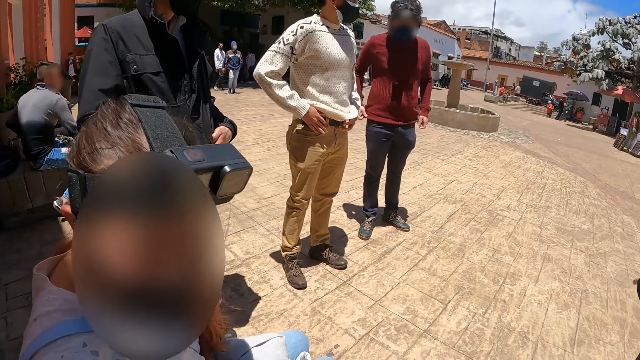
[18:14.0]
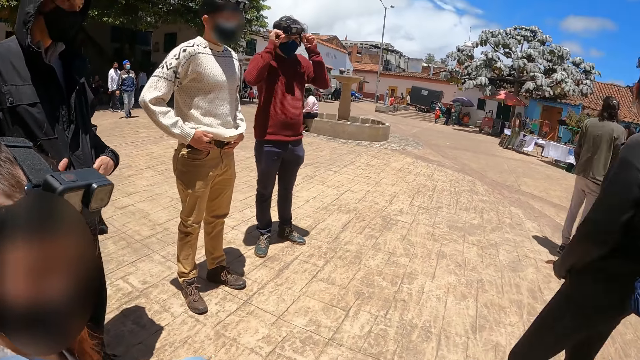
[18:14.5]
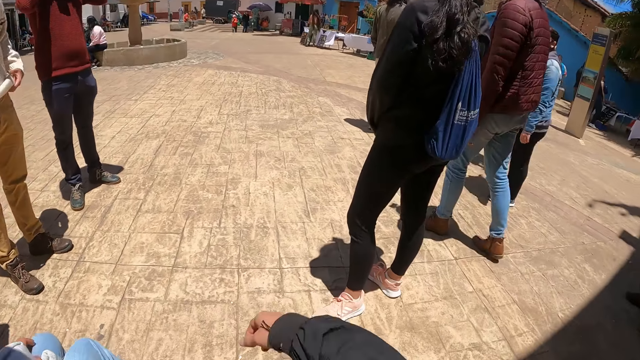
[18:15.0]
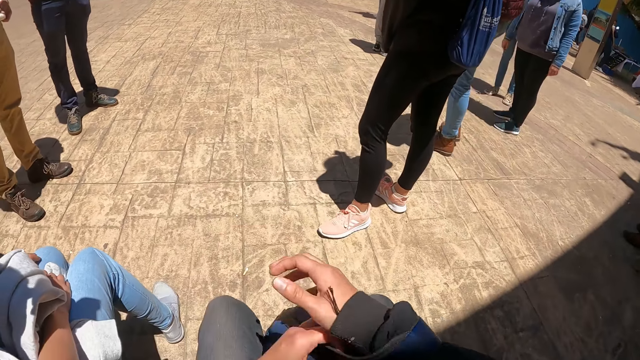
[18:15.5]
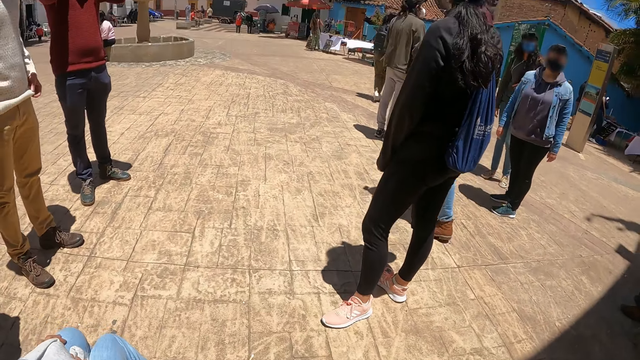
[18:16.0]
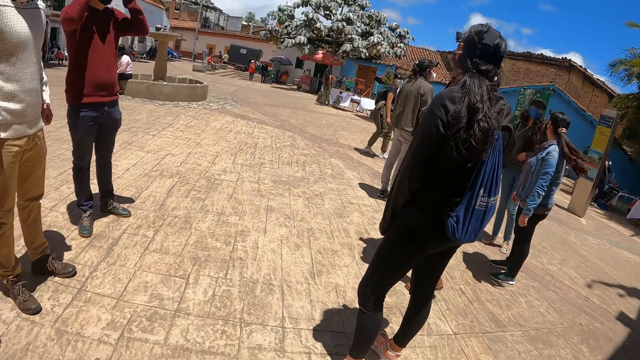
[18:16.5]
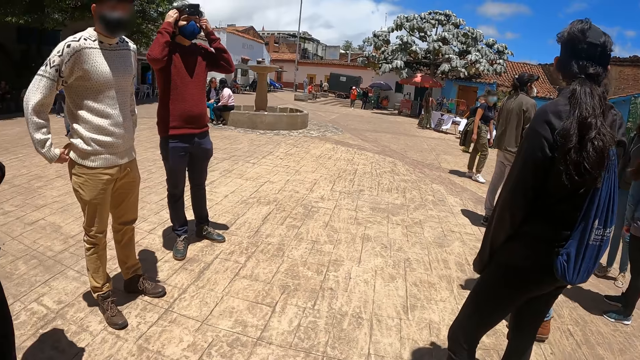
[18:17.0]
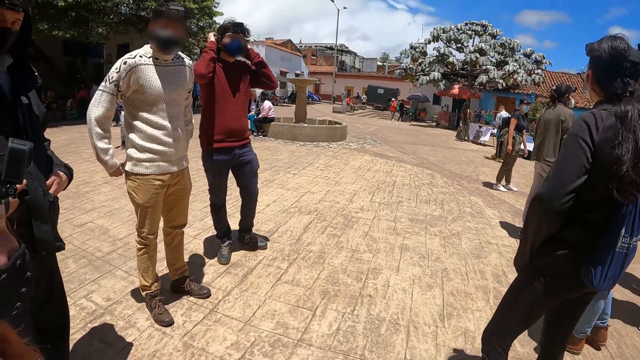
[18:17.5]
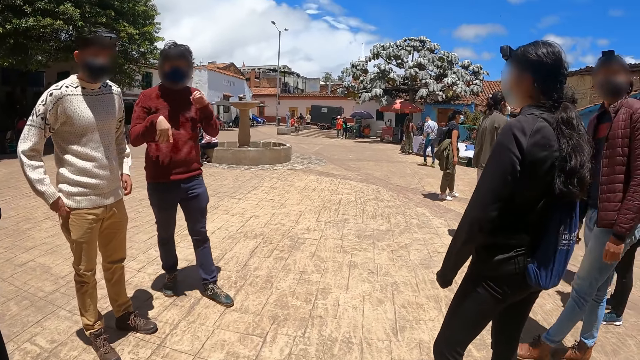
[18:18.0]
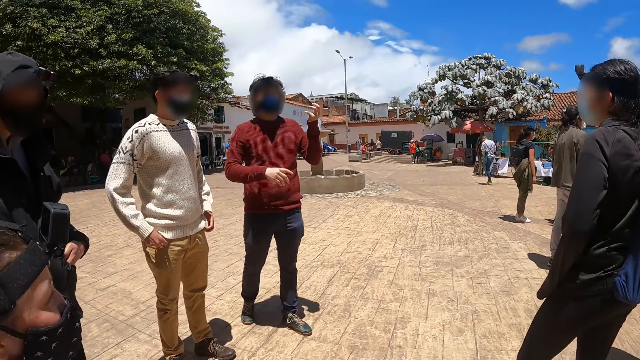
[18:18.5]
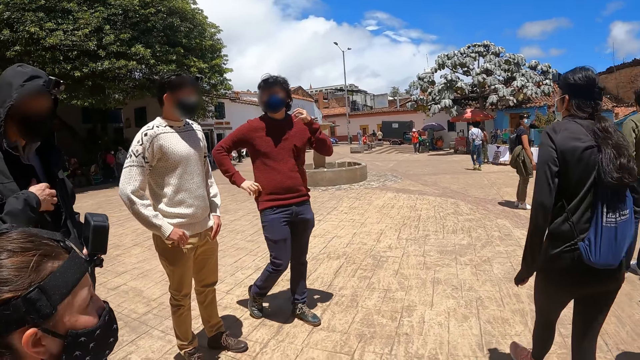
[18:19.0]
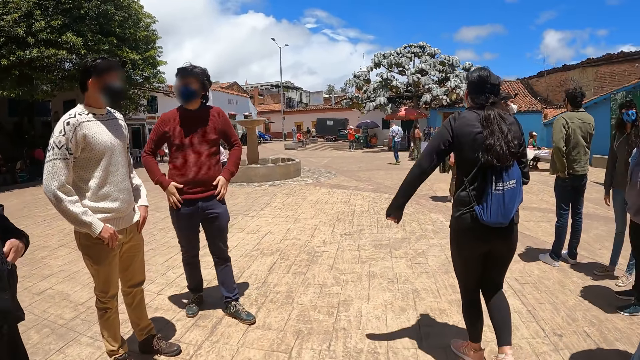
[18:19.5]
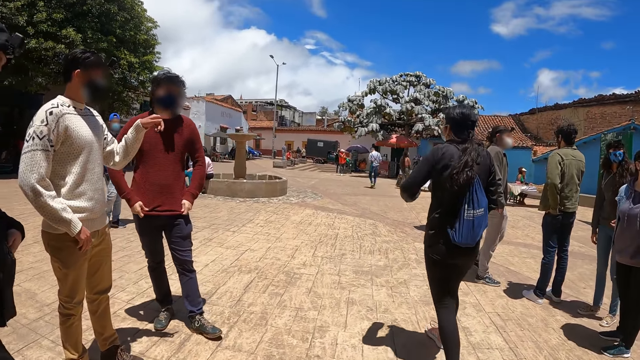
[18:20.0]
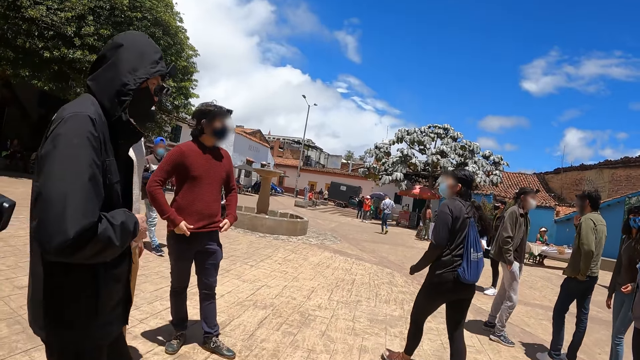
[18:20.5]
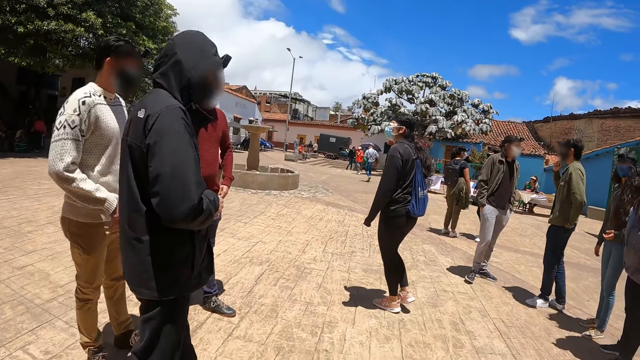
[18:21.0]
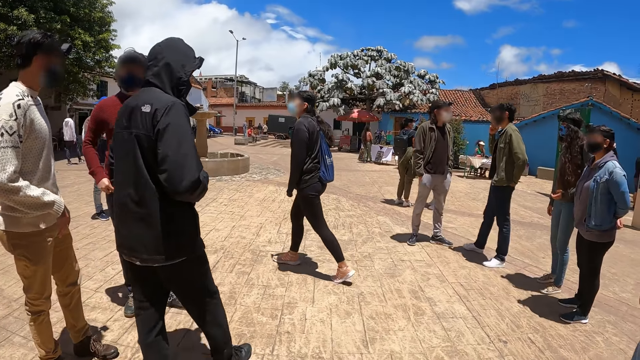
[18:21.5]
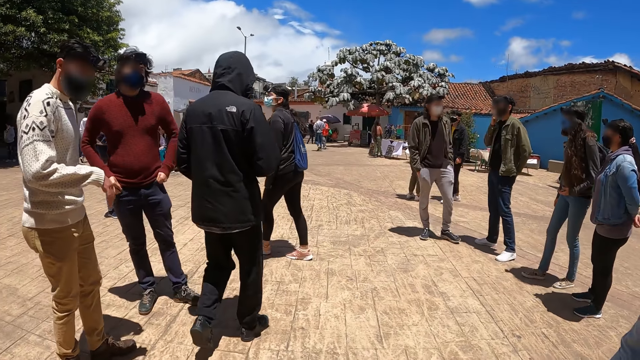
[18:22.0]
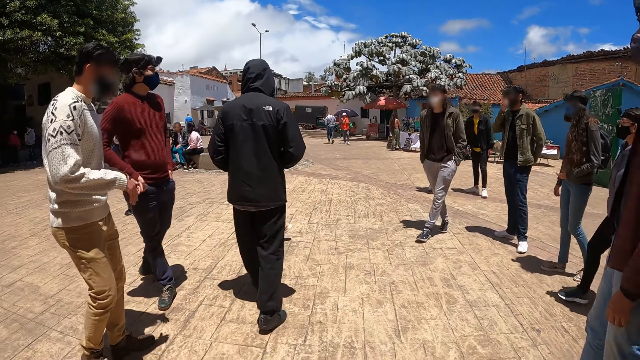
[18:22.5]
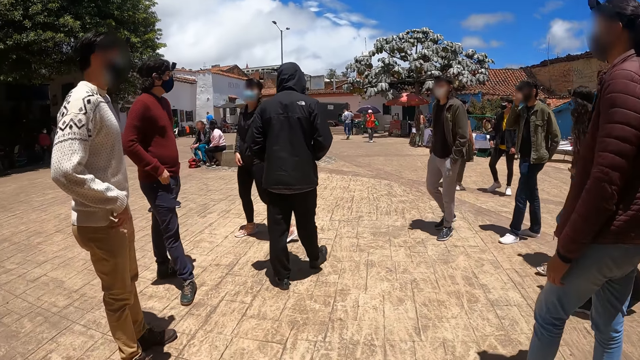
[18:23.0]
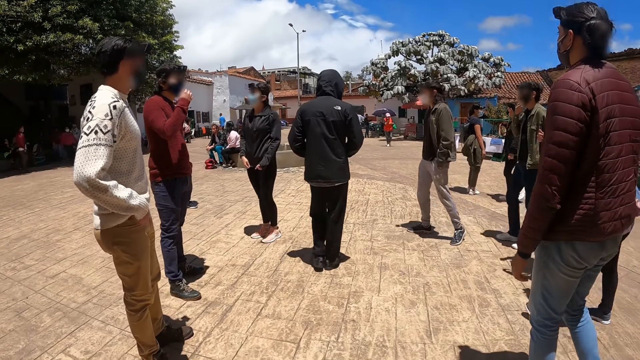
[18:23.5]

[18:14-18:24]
The camera wearer converses with a woman. They look down. They remove a jacket. A man interacts with the camera wearer. Another man moves towards the field.

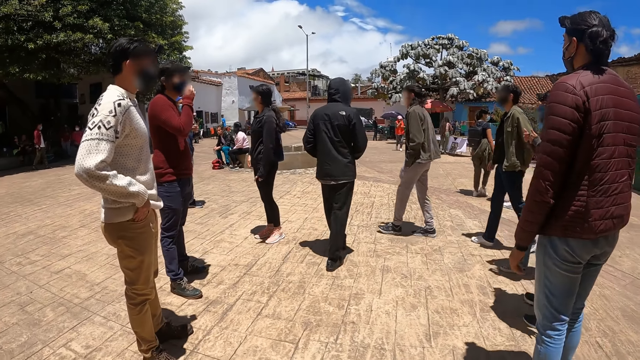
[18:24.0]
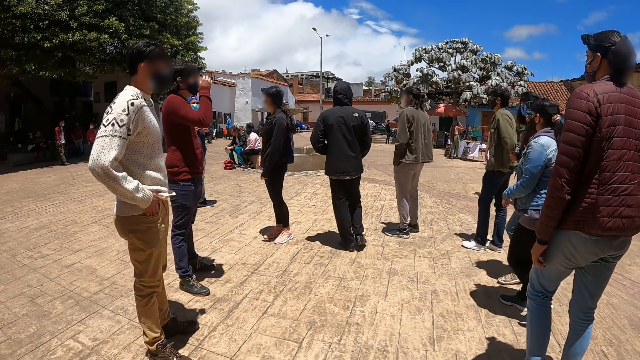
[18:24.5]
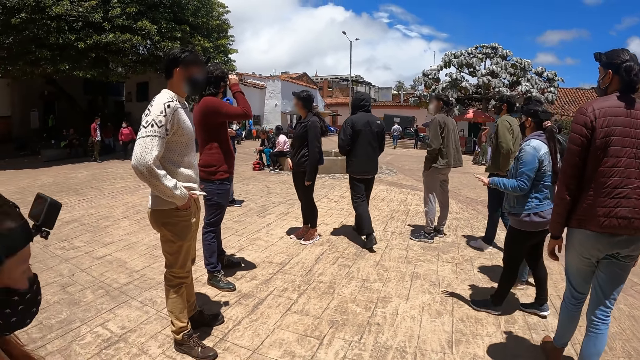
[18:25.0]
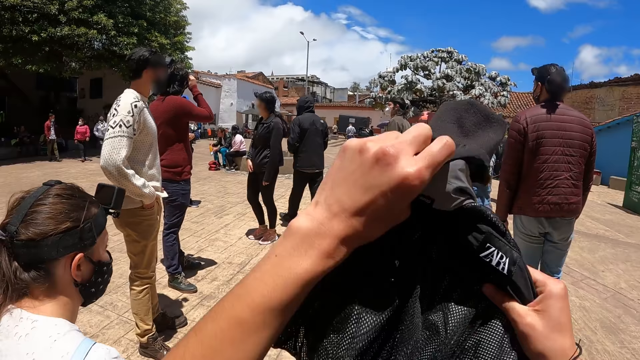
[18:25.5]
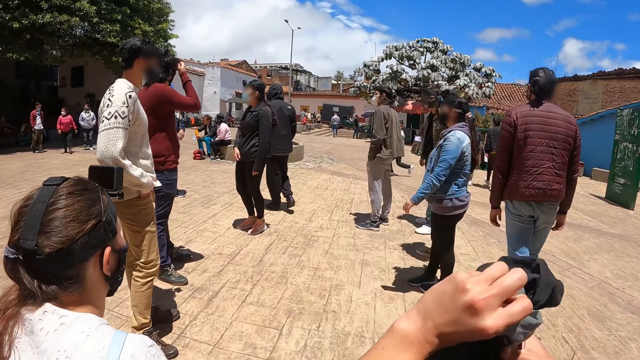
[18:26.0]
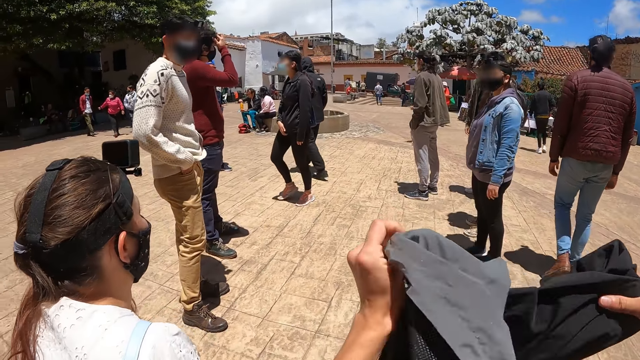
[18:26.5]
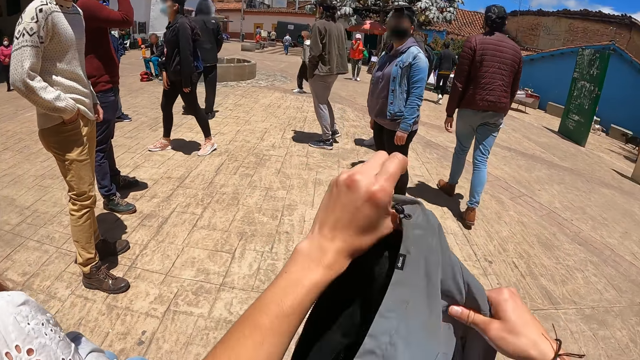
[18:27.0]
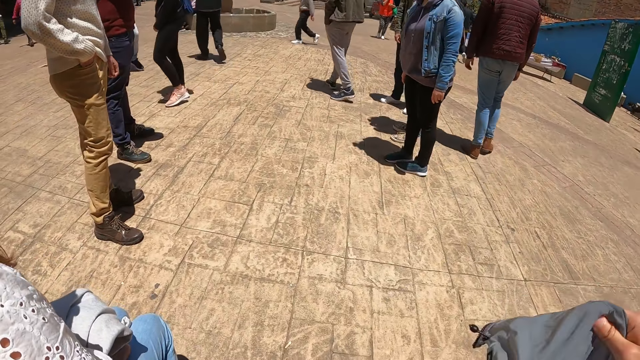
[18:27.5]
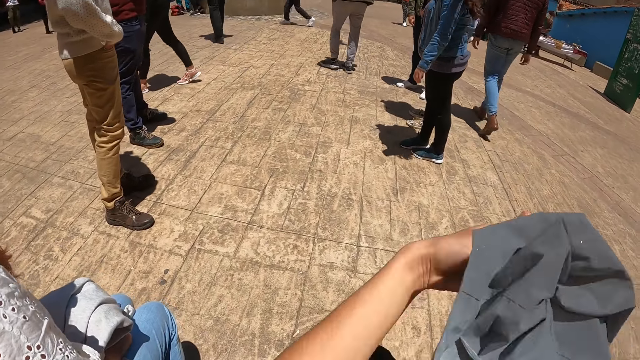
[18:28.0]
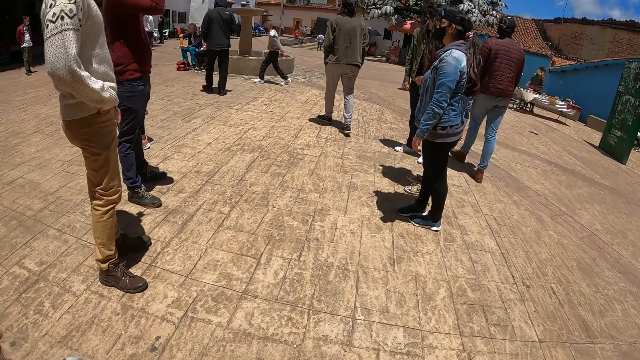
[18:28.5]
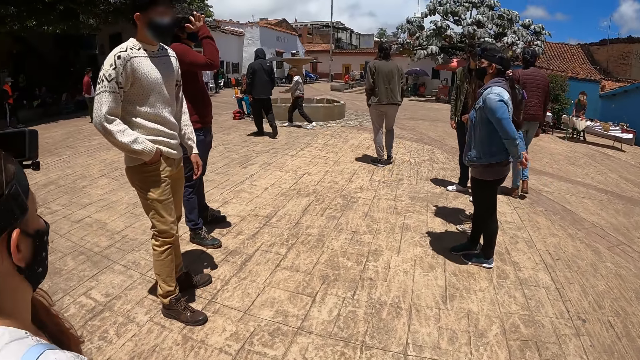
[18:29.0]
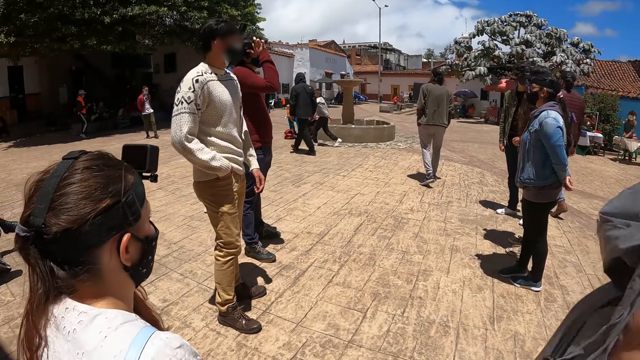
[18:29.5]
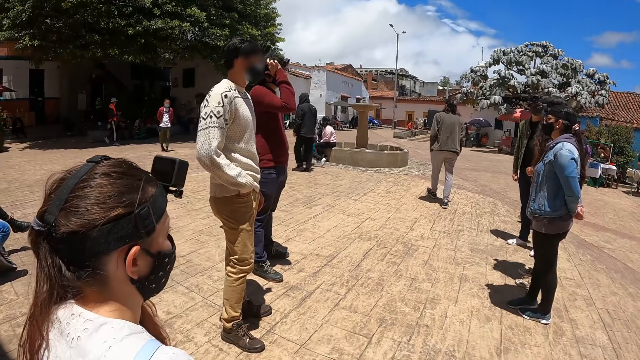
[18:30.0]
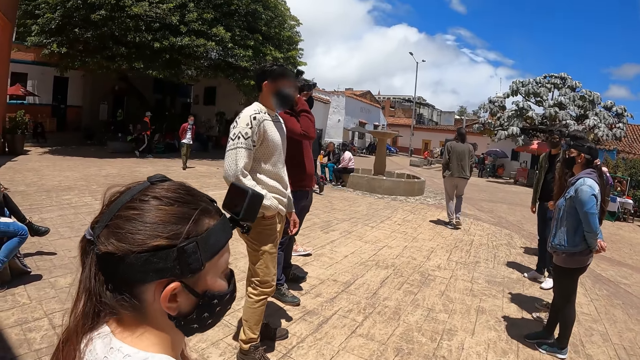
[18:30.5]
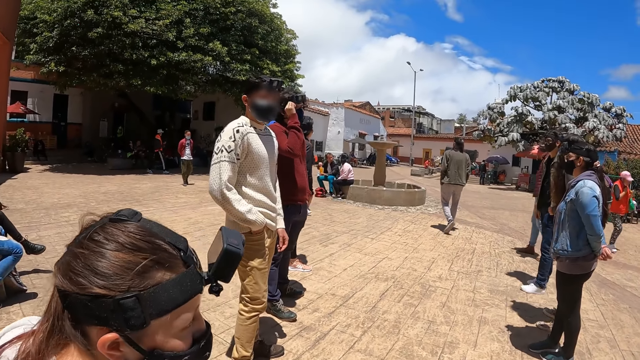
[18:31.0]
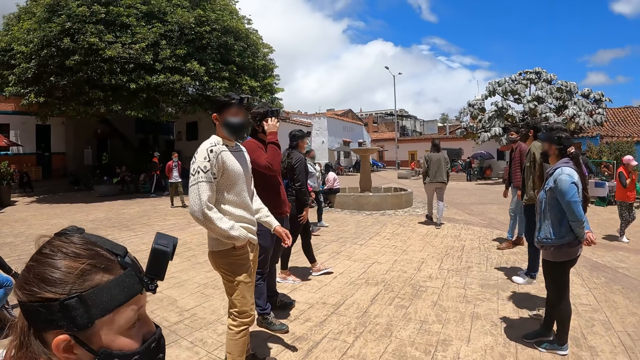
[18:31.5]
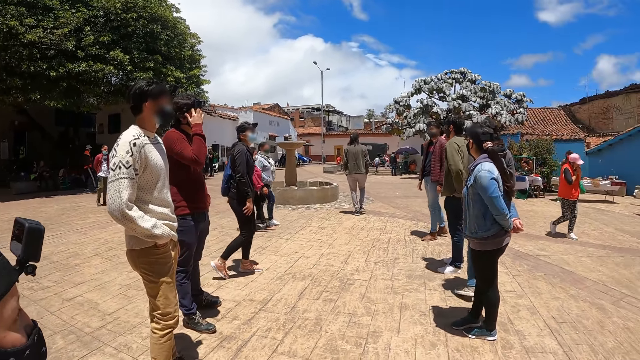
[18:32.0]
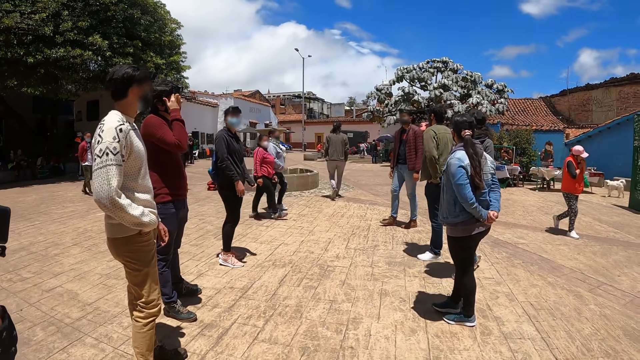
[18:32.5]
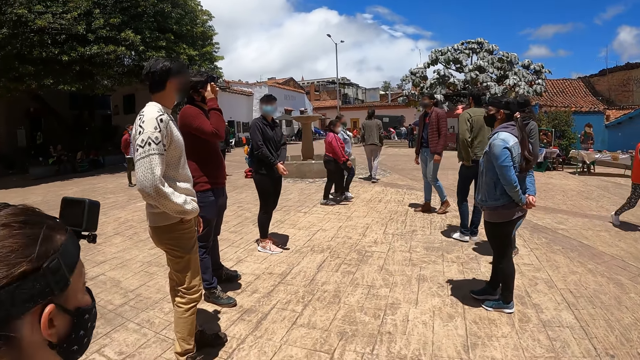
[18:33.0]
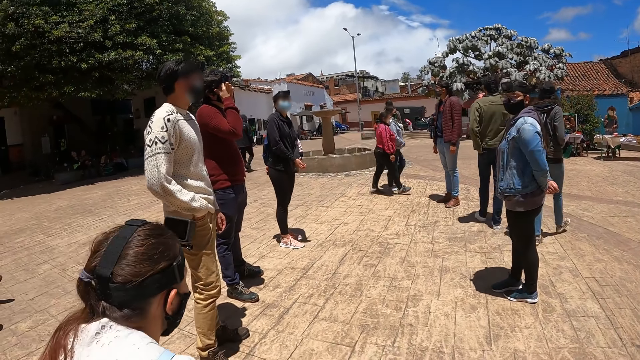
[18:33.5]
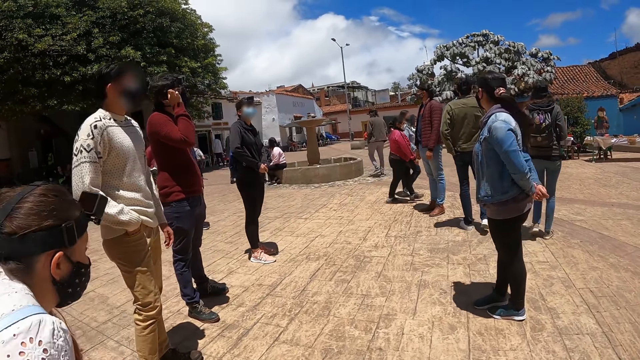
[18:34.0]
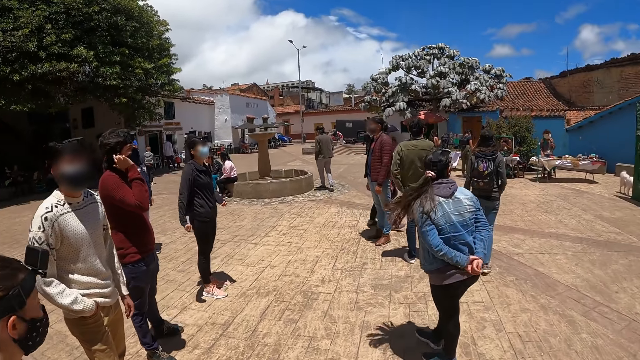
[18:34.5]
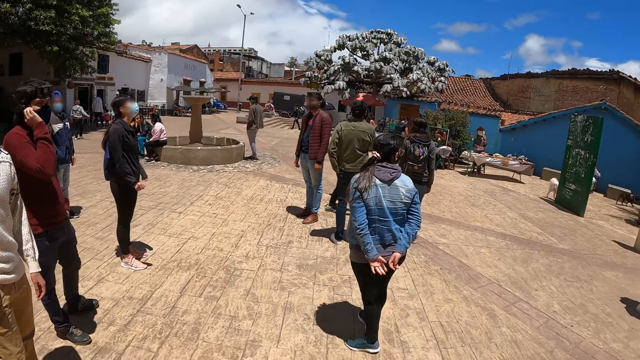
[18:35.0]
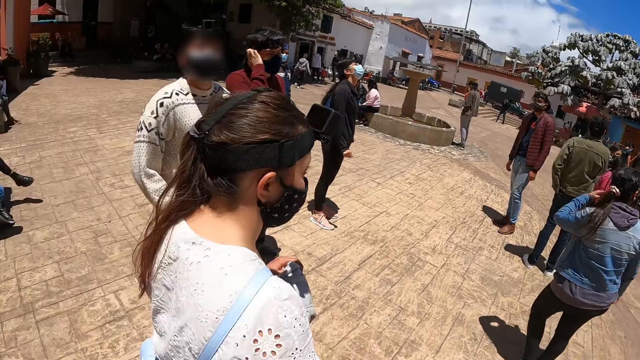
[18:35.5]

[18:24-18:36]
The camera wearer folds a jacket. A woman walks away.
